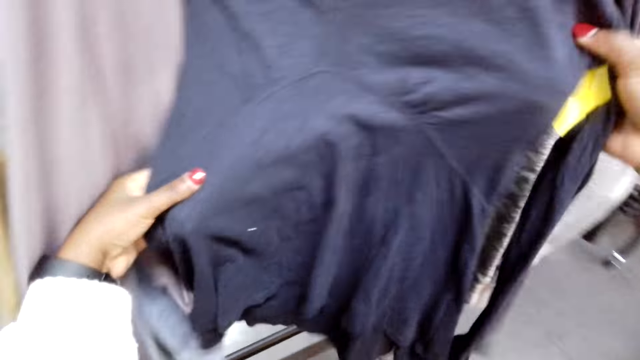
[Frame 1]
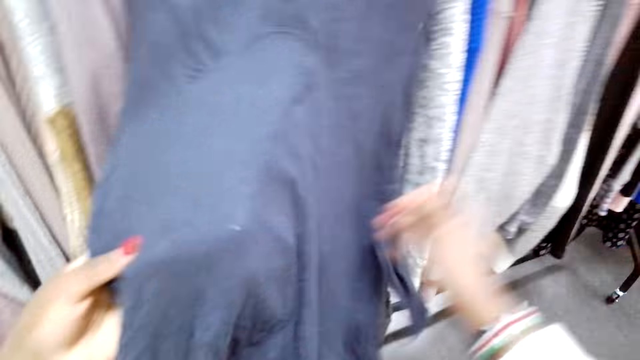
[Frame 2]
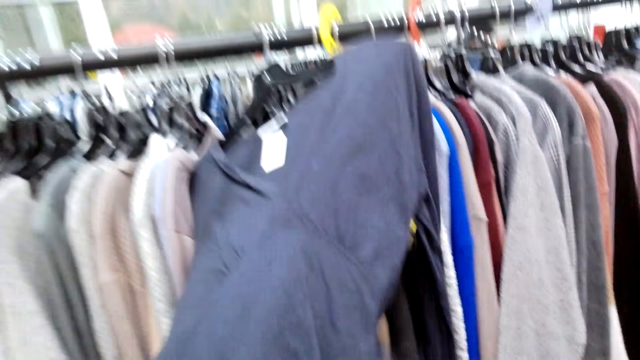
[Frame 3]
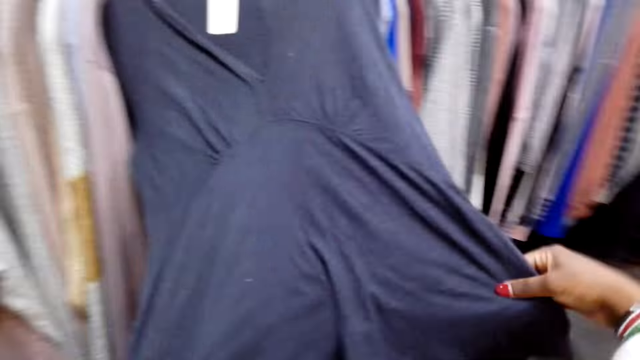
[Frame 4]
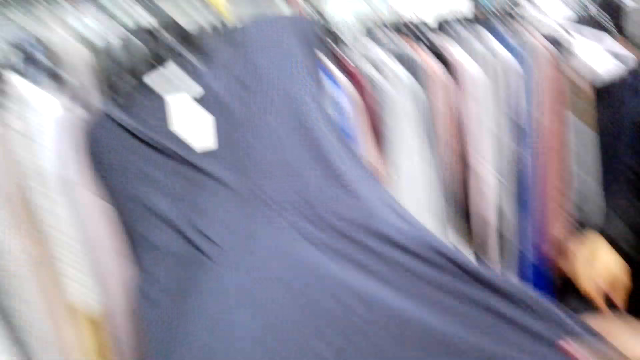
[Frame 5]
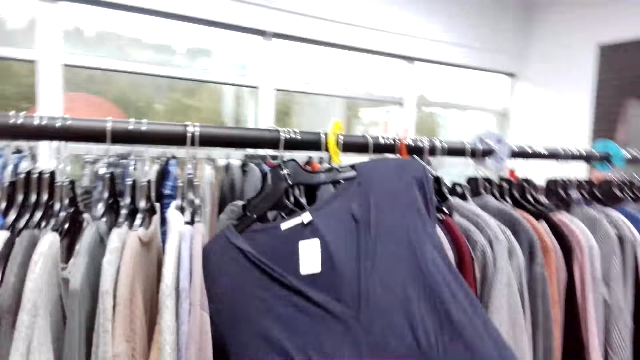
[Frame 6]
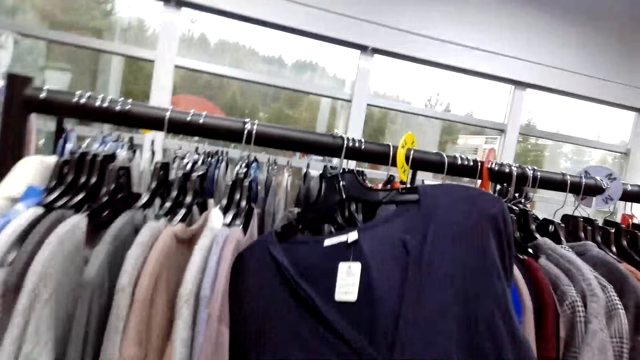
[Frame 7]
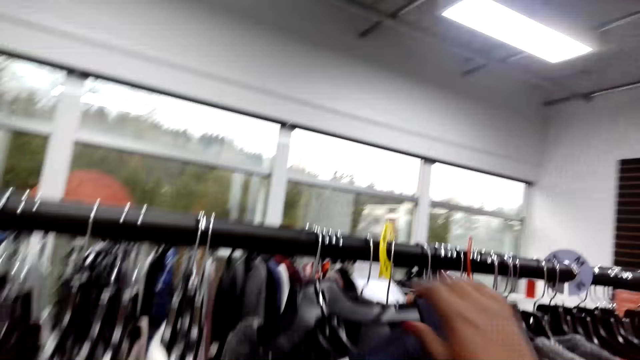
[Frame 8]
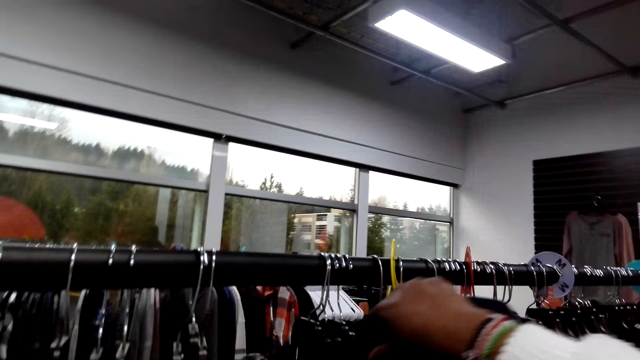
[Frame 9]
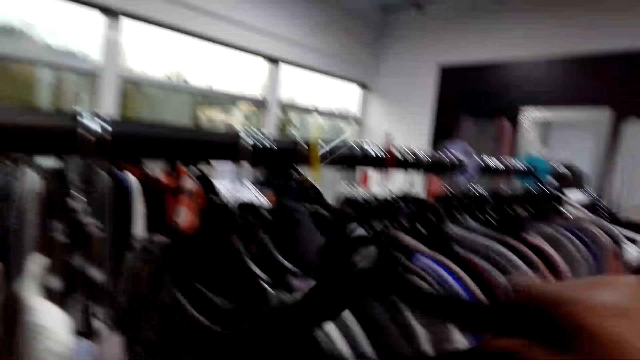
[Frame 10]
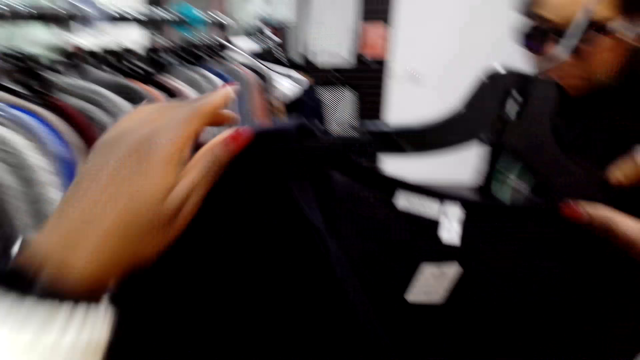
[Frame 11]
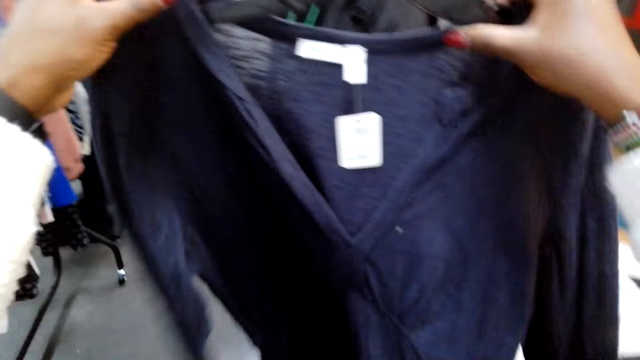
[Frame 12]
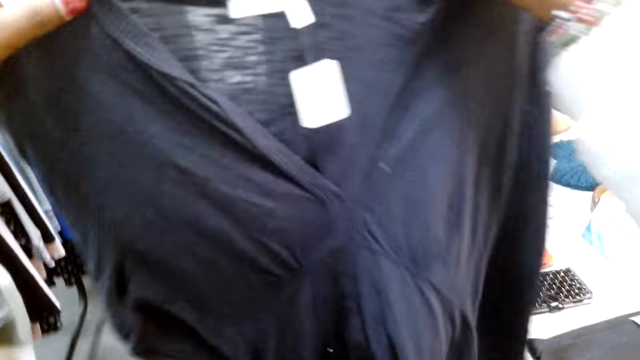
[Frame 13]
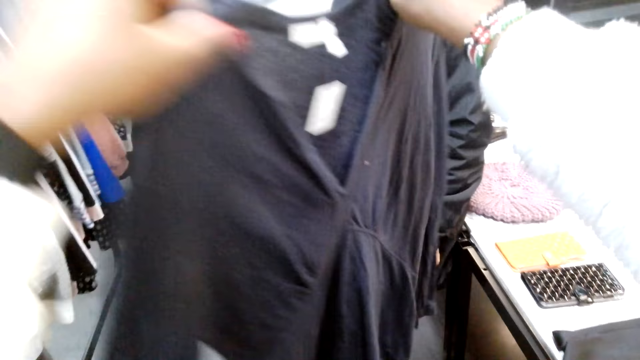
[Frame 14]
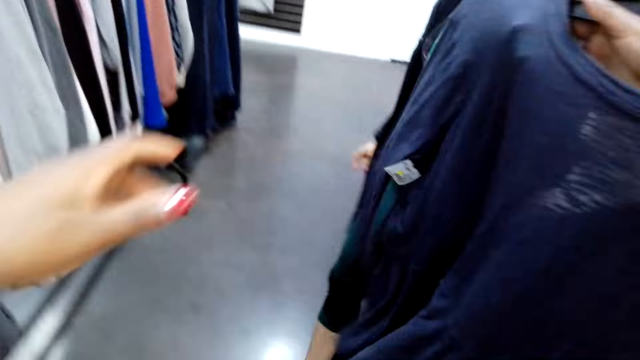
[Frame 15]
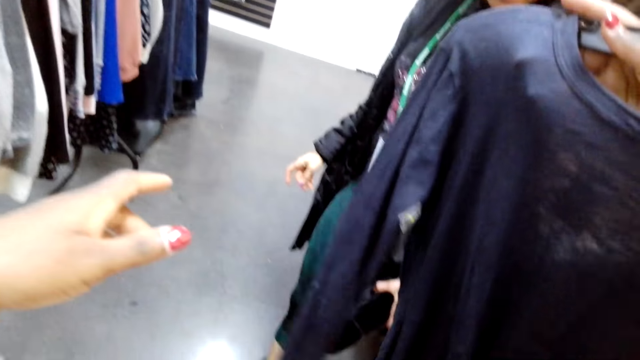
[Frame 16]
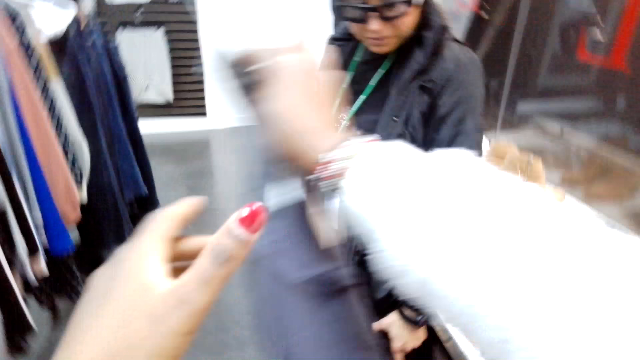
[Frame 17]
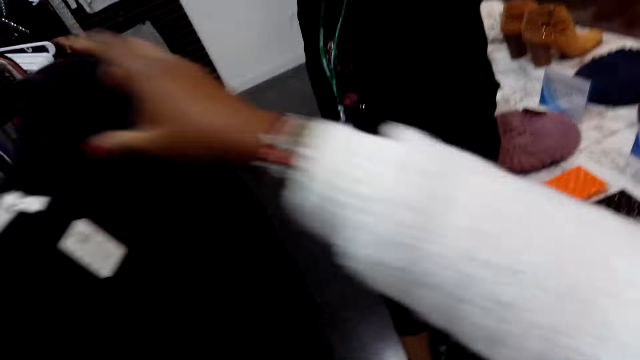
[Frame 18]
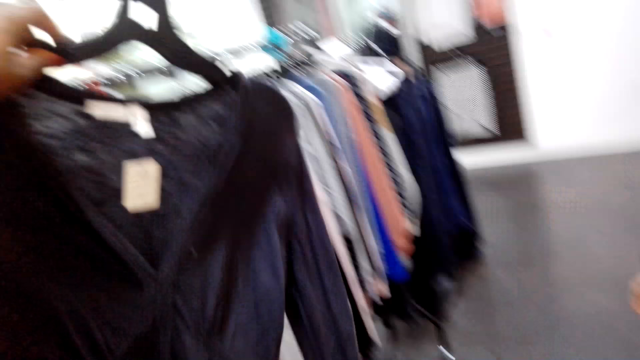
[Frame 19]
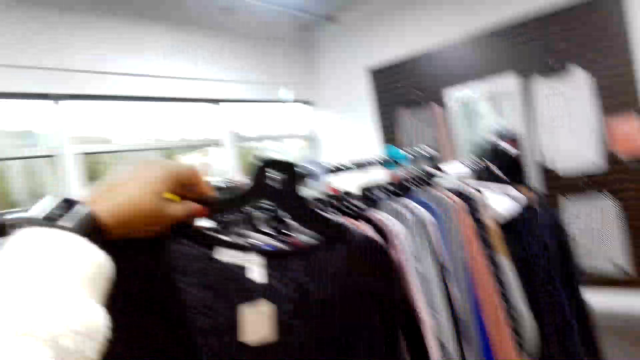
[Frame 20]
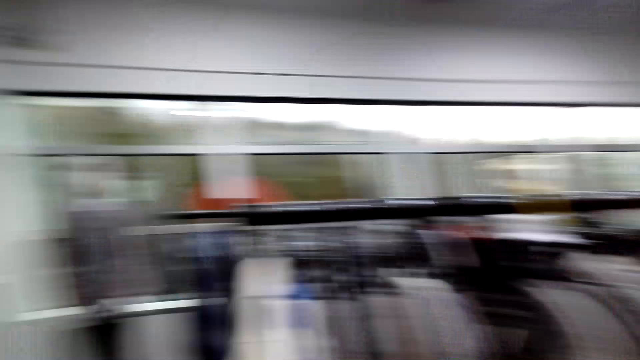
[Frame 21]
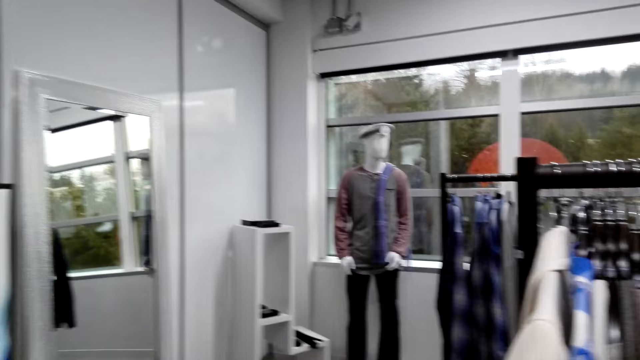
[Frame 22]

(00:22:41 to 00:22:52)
The camera wearer holds a cloth. They remove a top or cloth from the closet. They look at the cloth. They show the top to a lady.

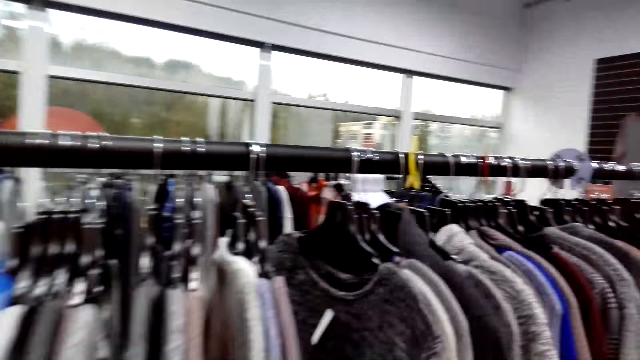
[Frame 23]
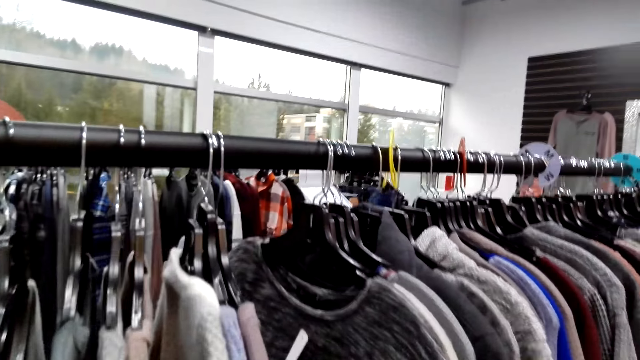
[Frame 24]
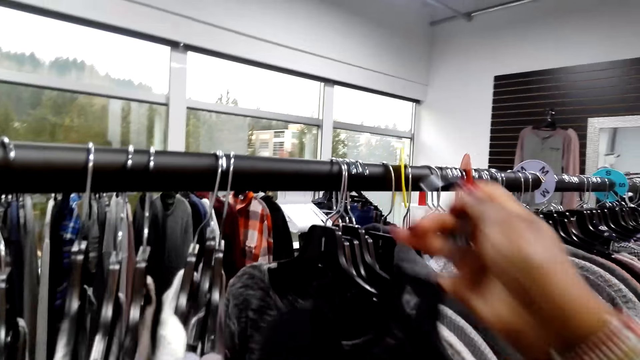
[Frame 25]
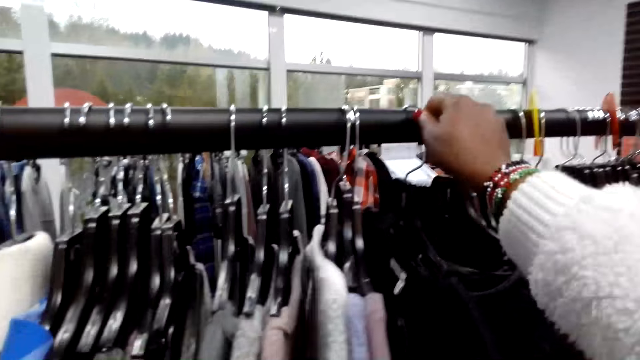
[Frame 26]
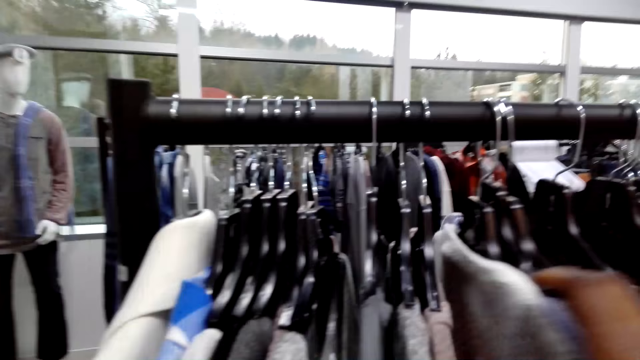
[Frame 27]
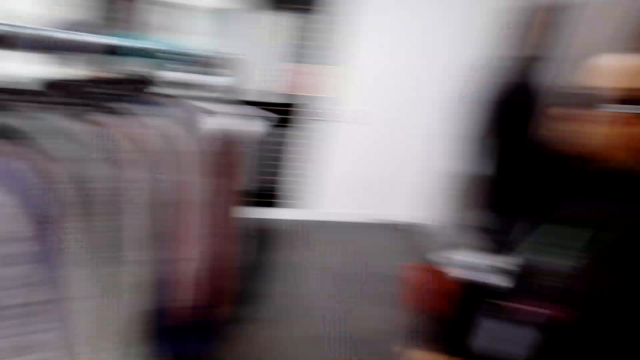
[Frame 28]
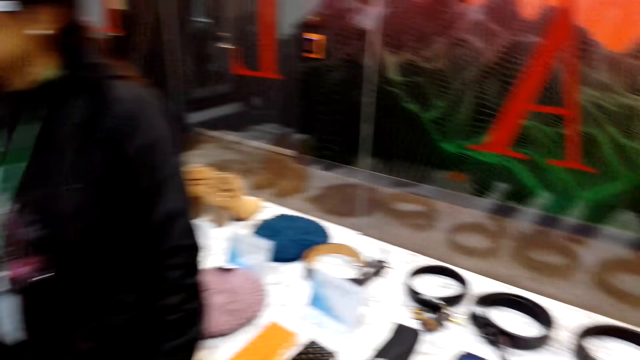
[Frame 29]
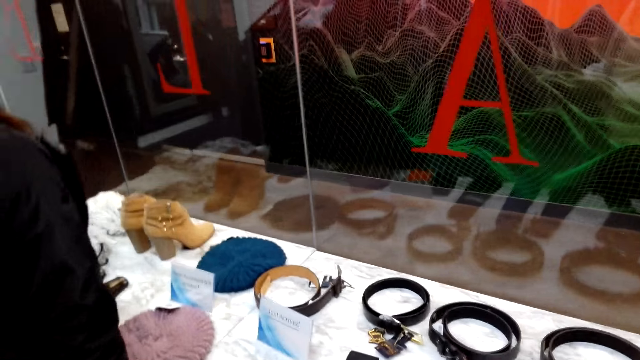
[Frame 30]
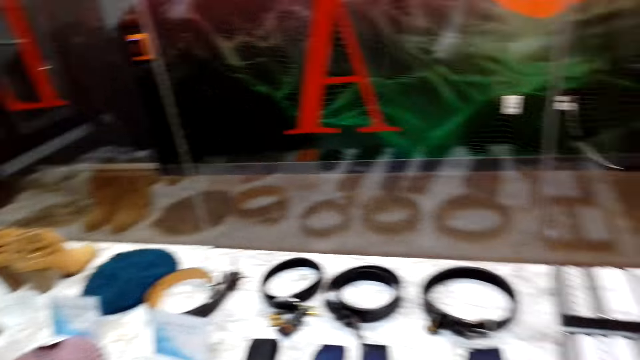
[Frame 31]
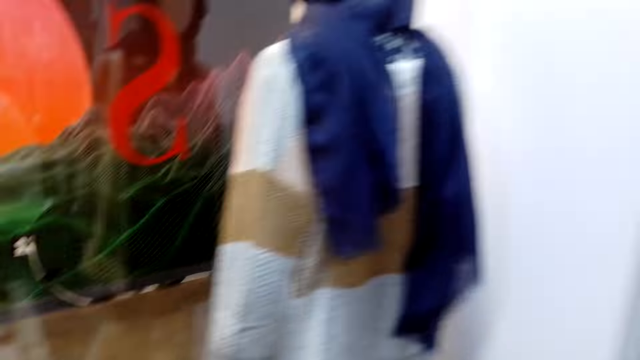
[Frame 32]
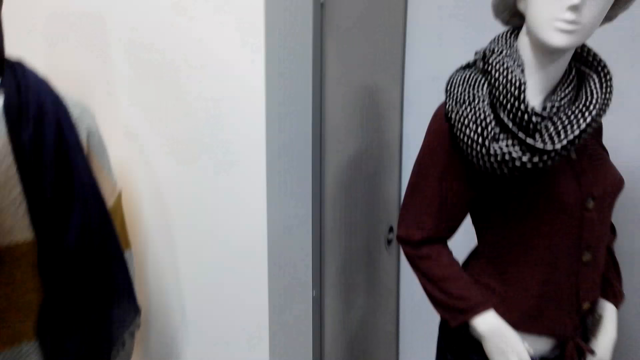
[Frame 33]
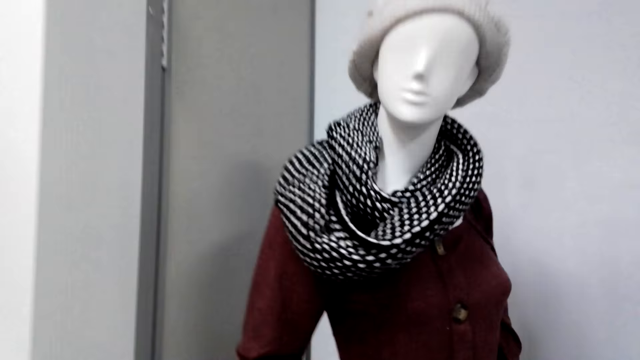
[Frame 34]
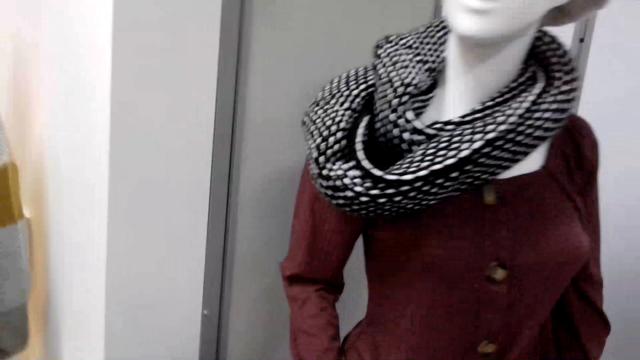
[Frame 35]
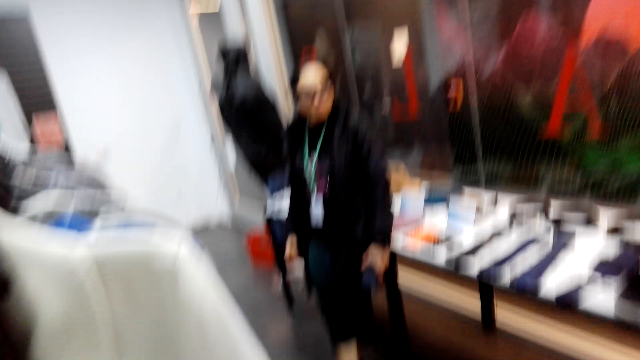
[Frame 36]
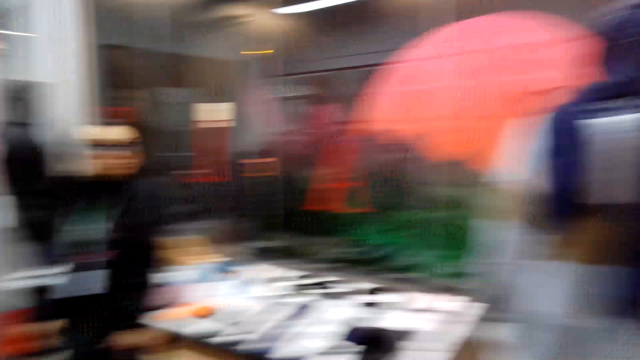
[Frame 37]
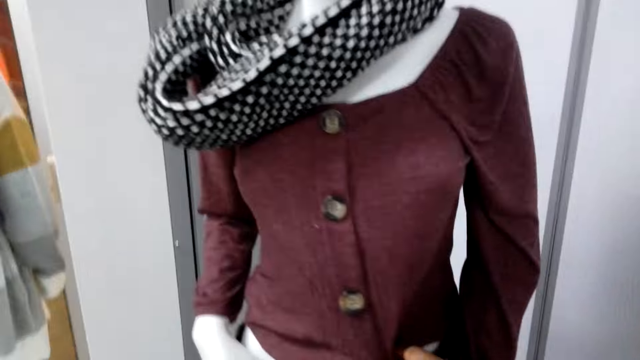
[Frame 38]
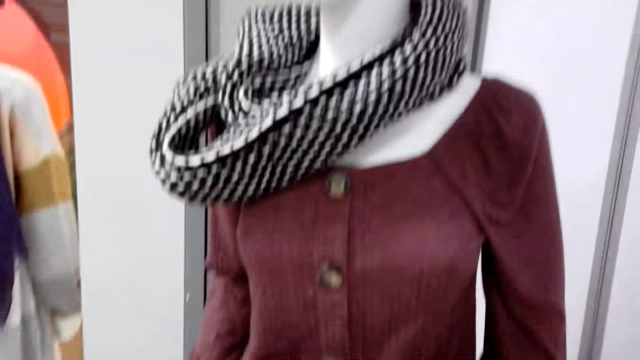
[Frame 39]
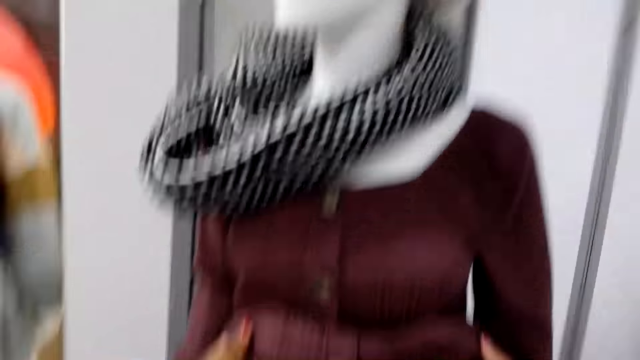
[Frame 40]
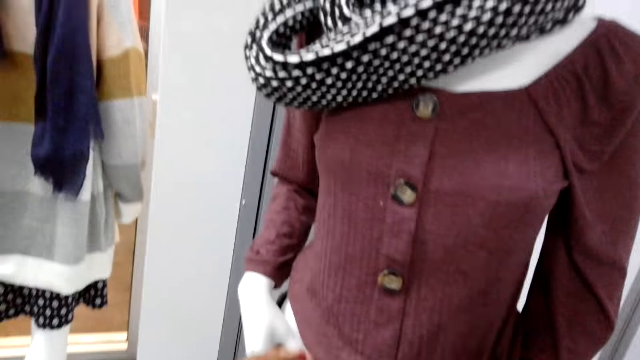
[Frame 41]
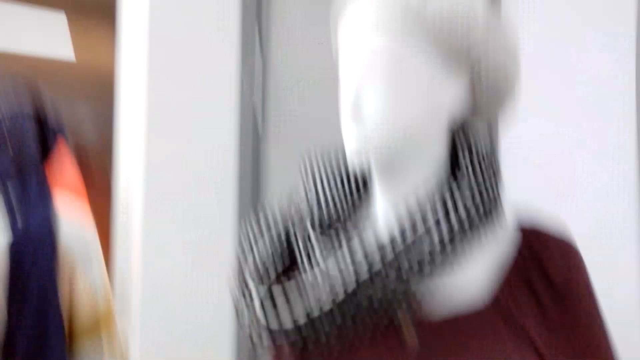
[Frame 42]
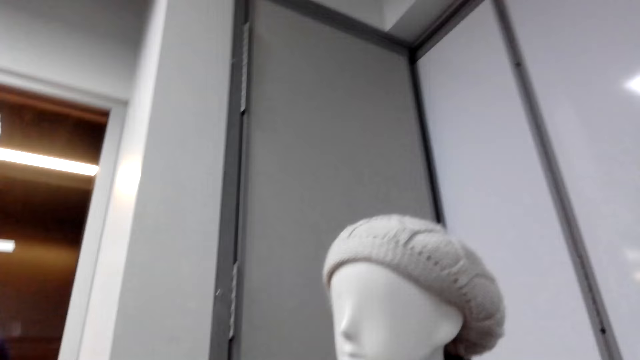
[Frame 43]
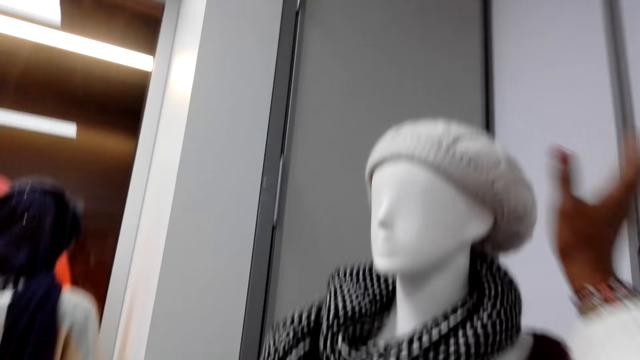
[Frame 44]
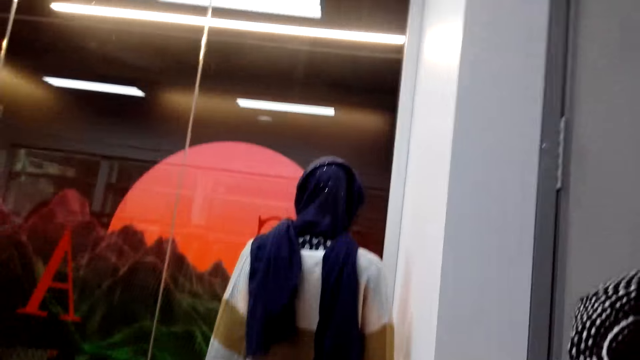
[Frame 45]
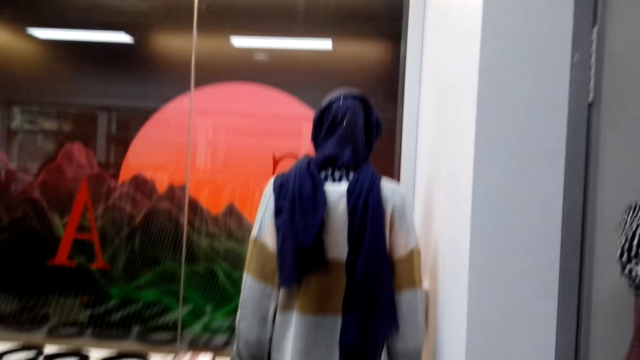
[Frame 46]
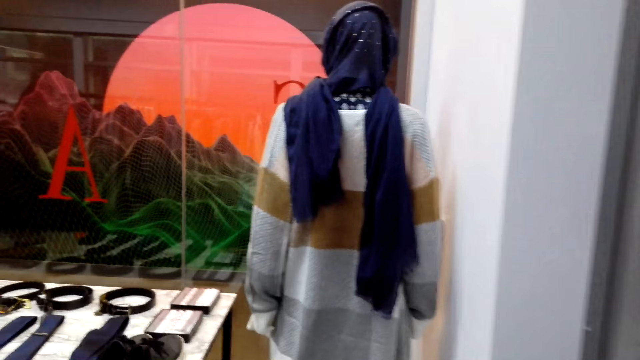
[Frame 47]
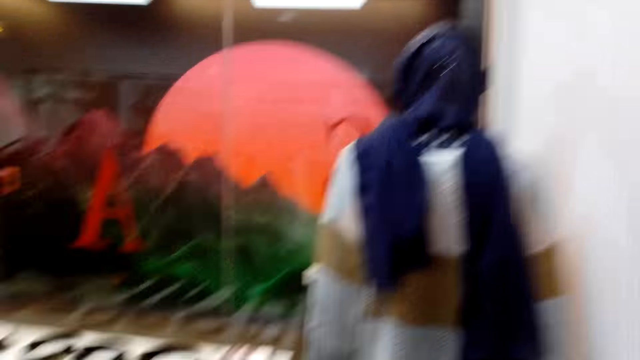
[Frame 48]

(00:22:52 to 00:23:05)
The camera wearer looks around. They return the top on the closet. They look around. They talk to a woman. They look around. They touch the cloth. They hold a sweater on a mannequin. They hold a hat on the mannequin. They look around and move around.
